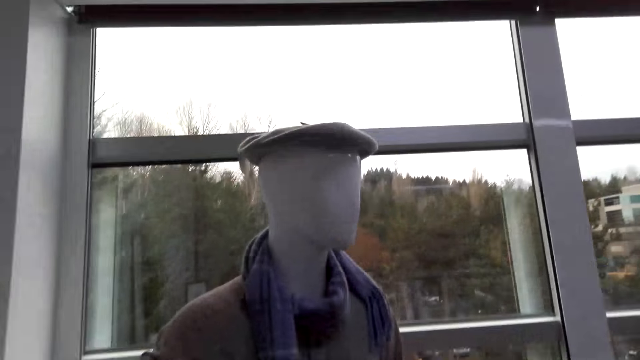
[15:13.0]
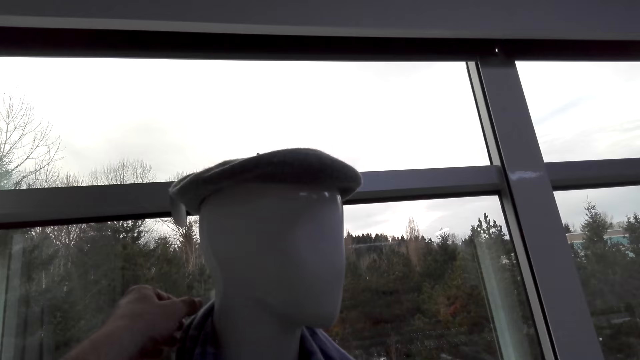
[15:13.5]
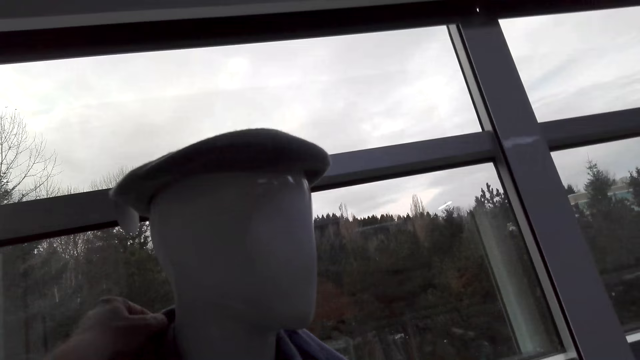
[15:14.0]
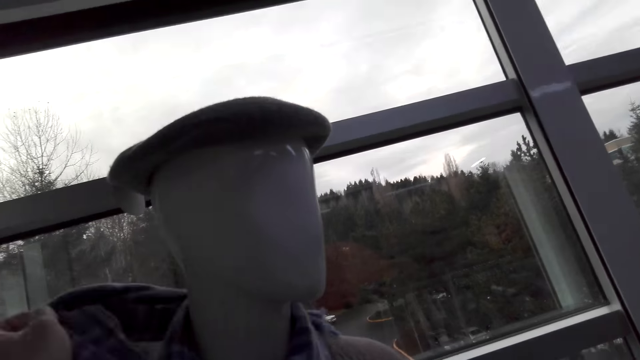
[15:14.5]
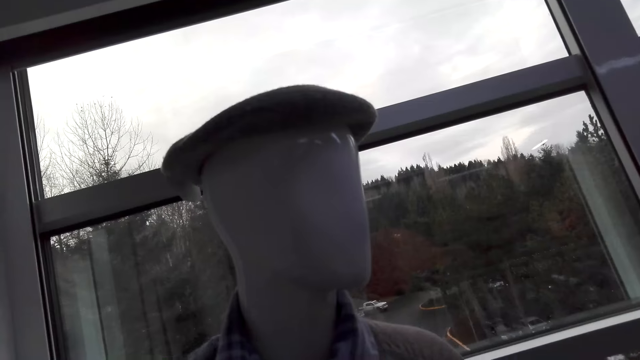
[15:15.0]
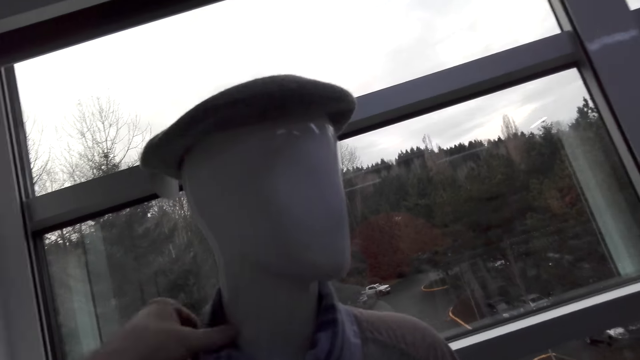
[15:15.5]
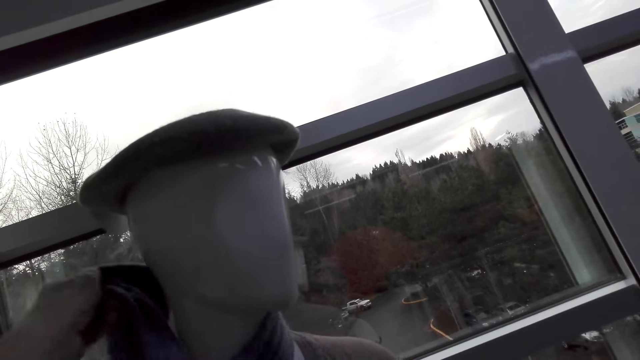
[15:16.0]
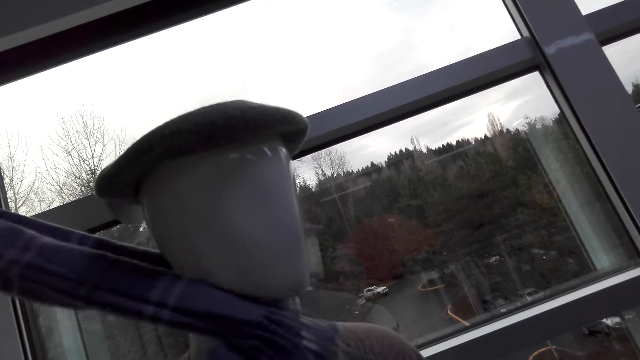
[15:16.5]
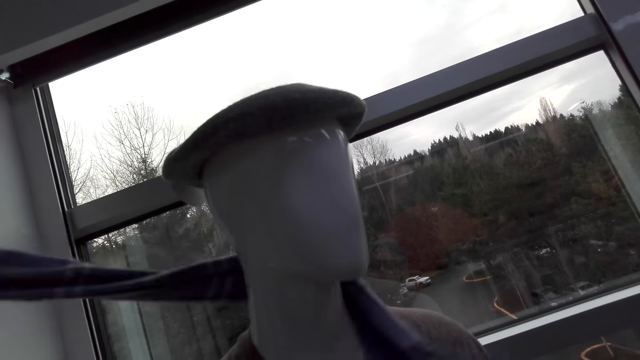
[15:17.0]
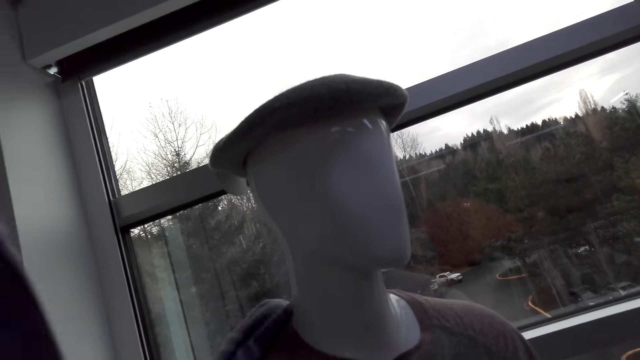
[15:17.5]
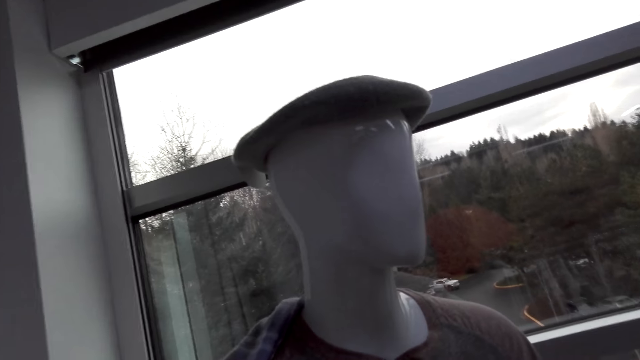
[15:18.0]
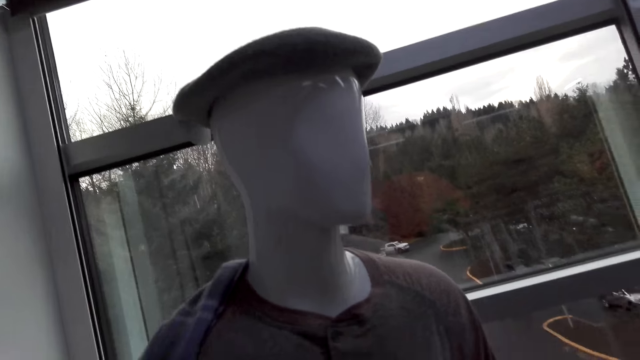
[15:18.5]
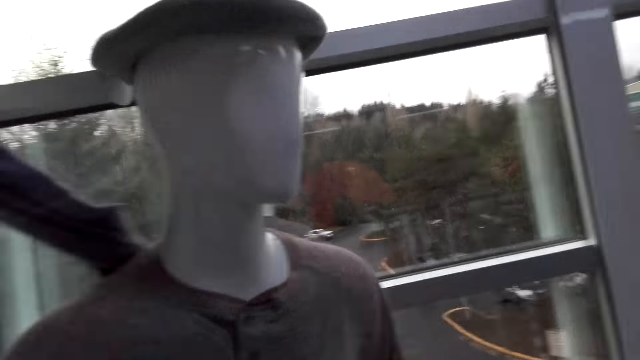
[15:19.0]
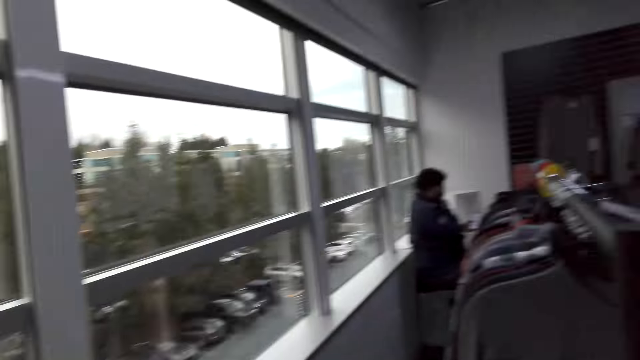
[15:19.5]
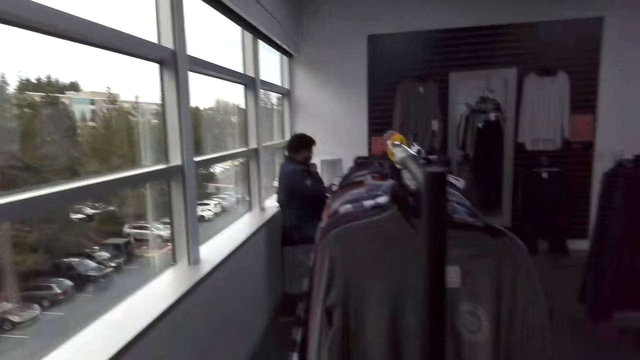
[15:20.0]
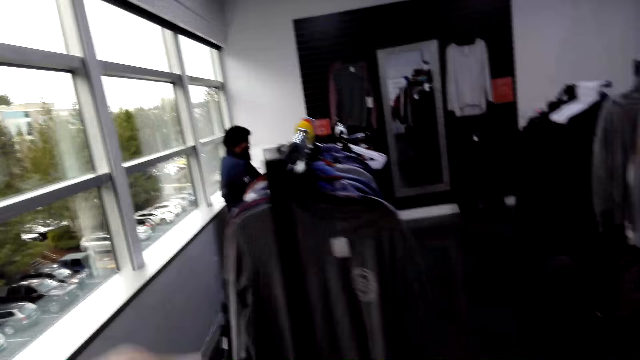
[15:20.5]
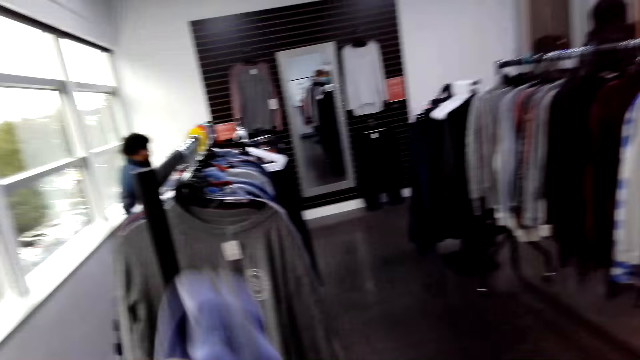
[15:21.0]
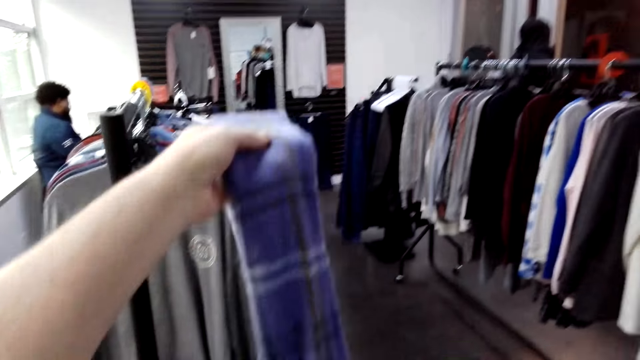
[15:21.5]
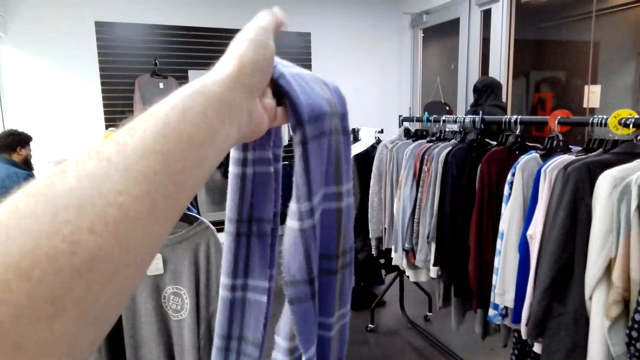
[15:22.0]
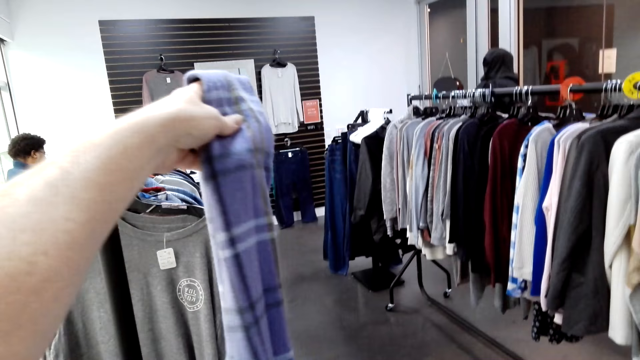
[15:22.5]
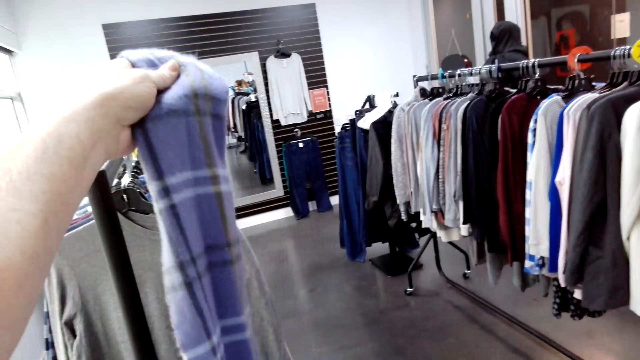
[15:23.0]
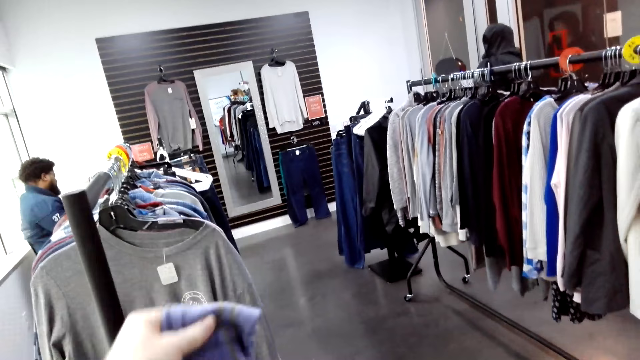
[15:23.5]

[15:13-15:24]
The camera wearer holds a scarf on the dummy. They pick up the scarf from the mannequin. They remove the scarf on the dummy. They turn around. They look around the shop. They hold the scarf.

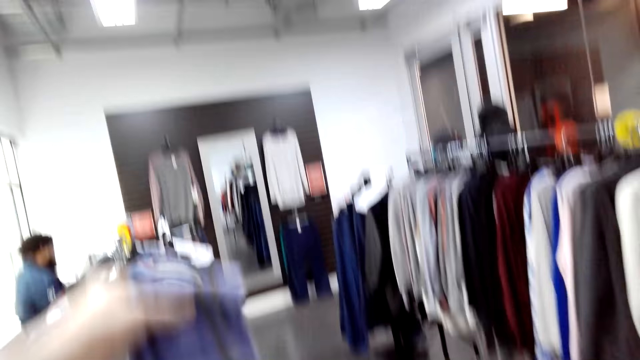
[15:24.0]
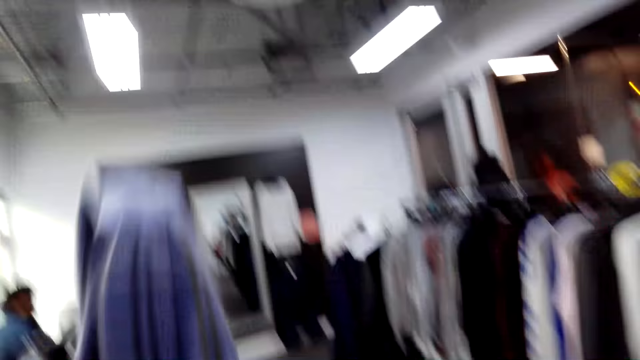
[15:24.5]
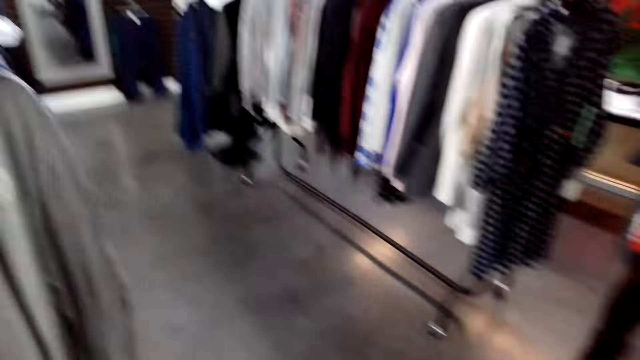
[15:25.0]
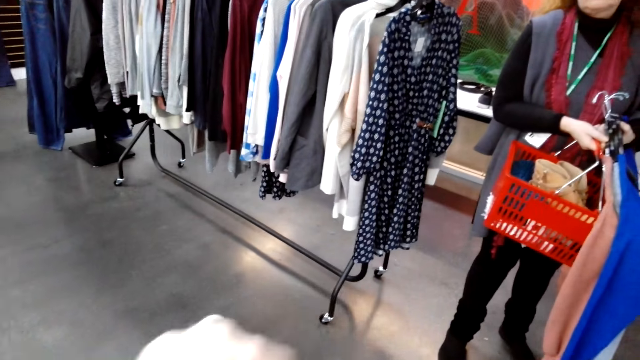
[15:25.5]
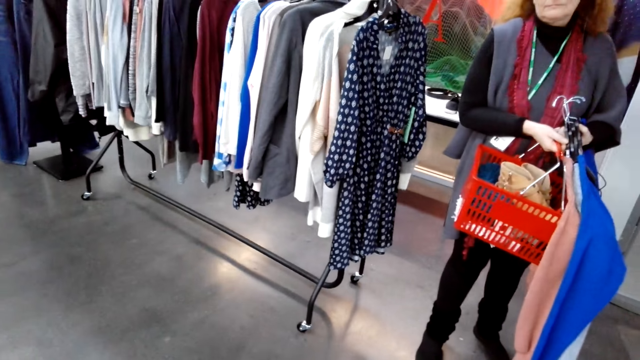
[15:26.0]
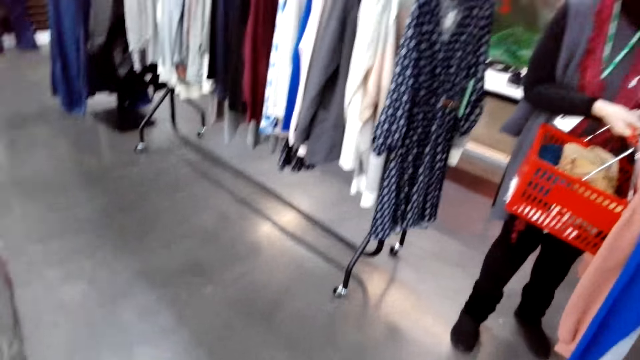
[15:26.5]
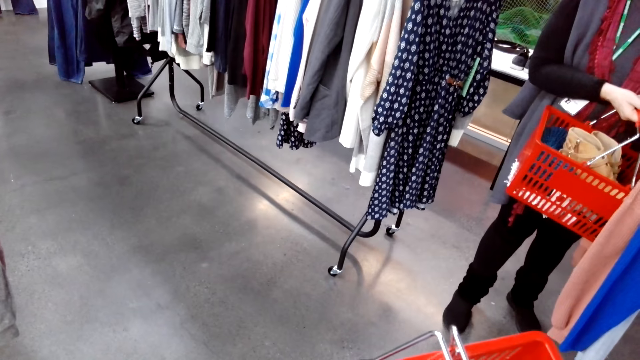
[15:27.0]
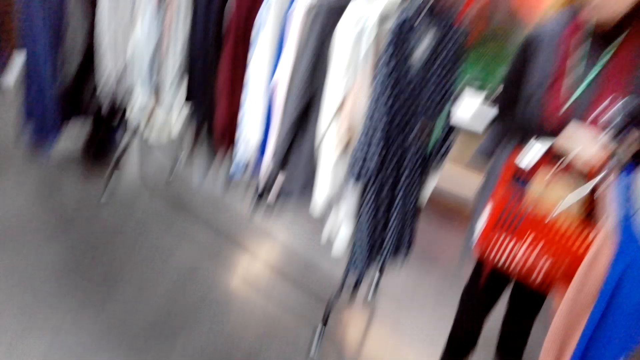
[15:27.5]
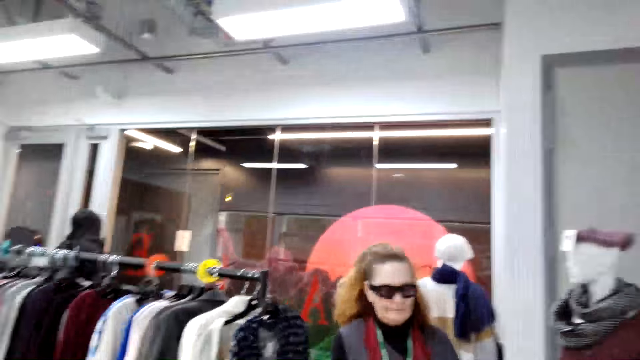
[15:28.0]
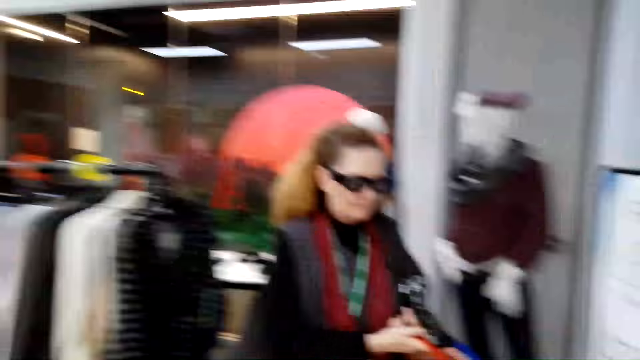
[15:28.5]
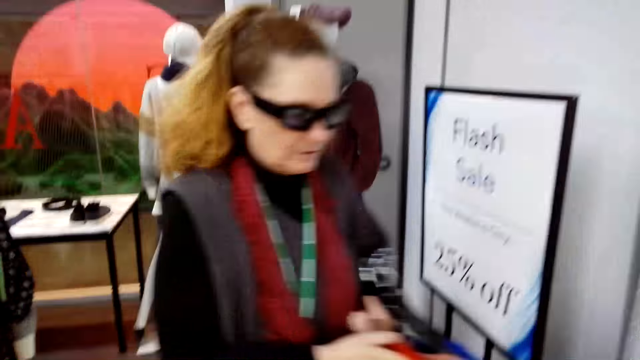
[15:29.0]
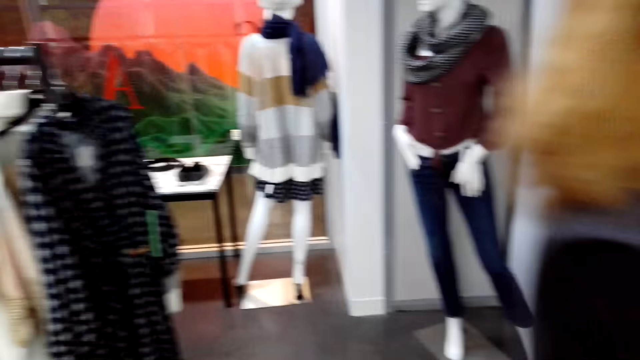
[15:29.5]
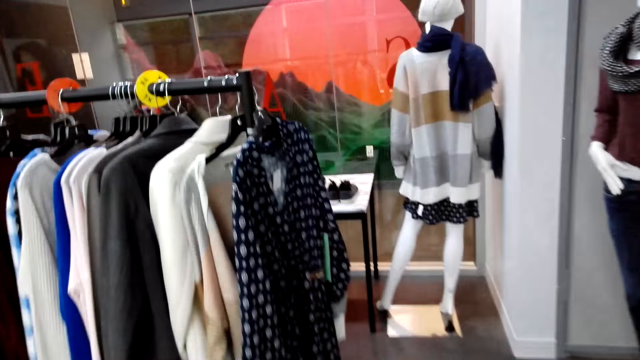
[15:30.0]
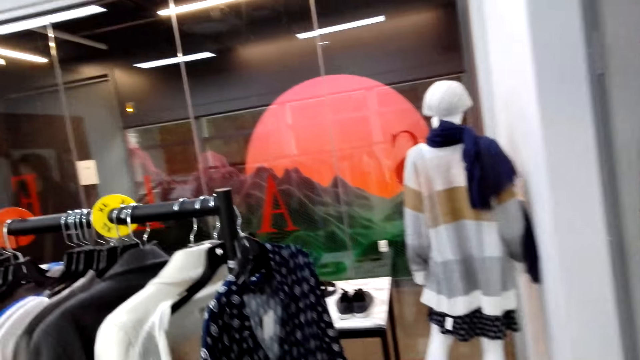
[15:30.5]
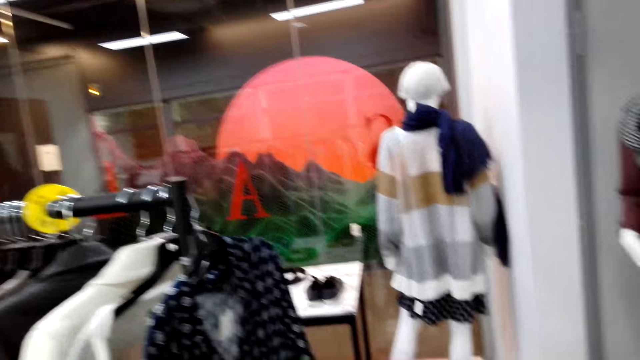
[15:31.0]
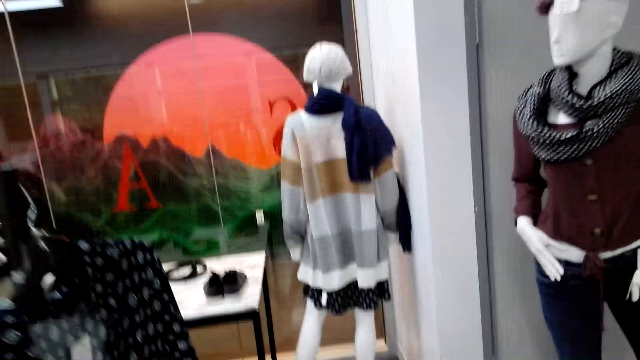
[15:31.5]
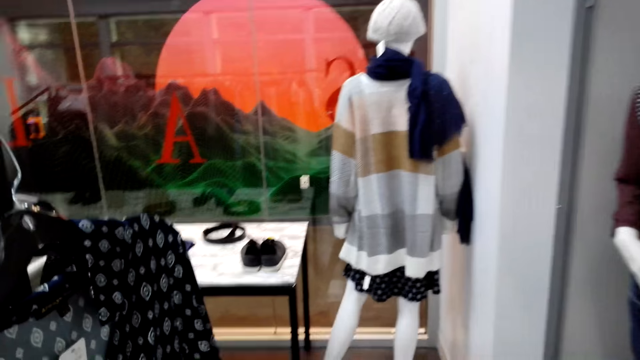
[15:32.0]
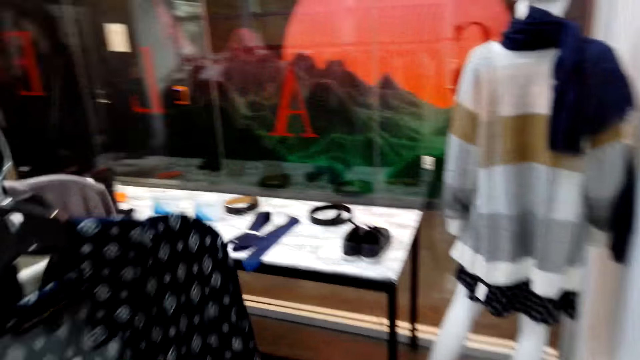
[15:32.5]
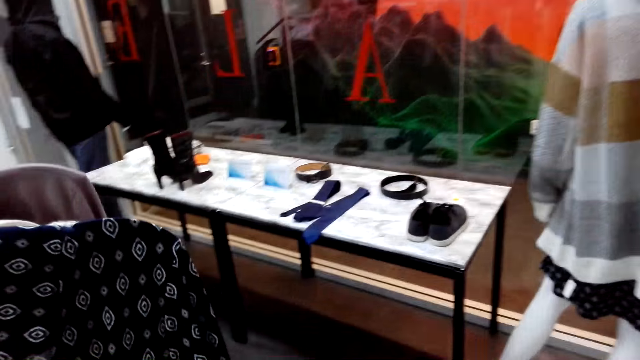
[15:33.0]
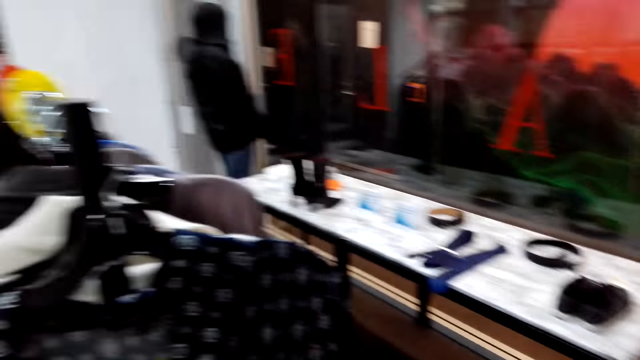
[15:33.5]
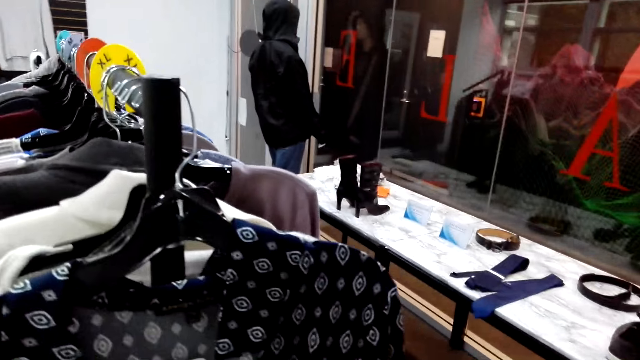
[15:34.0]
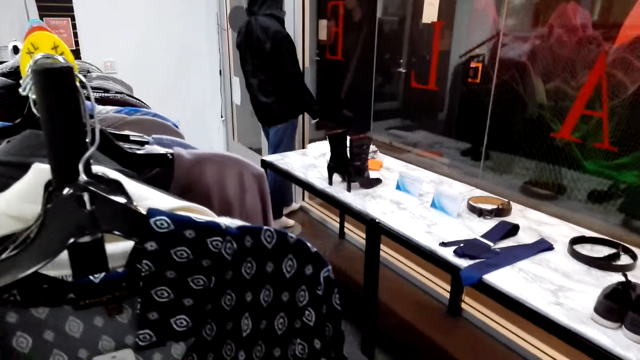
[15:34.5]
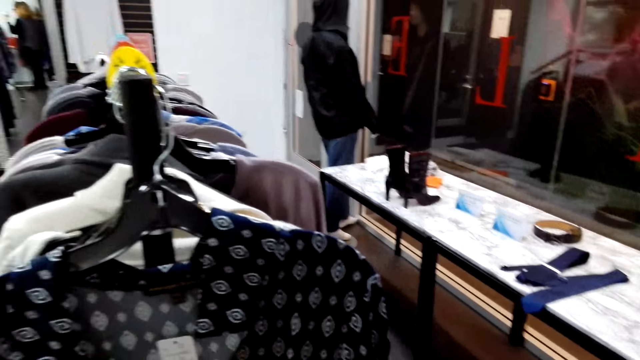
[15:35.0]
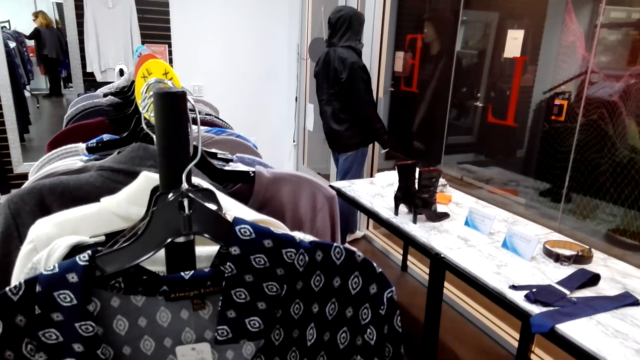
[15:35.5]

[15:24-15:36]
A woman converses with the camera wearer. The camera wearer turns around. A man holds a shopping basket. The camera wearer looks around the shop. They turn around. The man walks around. The camera wearer walks around the shop.
